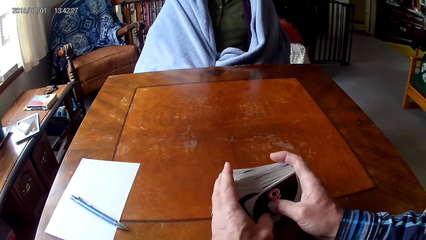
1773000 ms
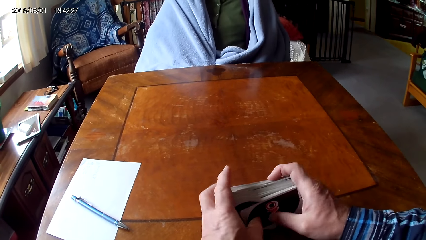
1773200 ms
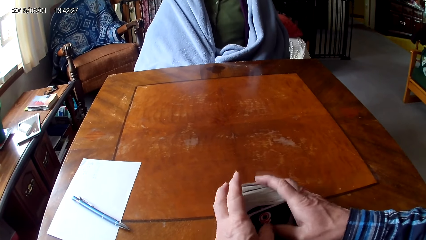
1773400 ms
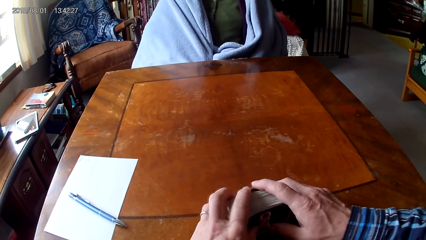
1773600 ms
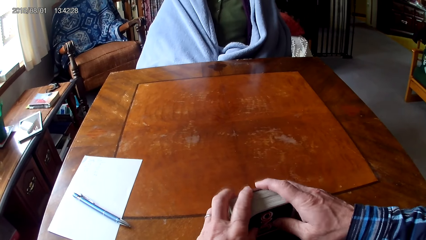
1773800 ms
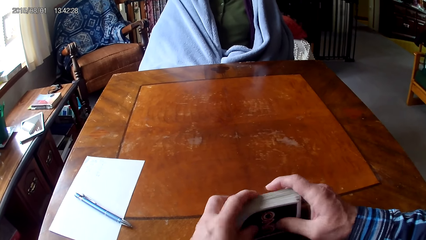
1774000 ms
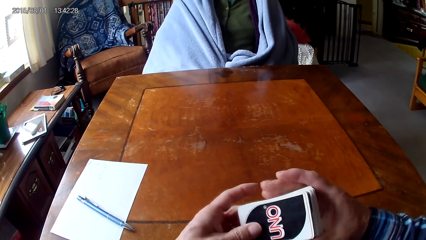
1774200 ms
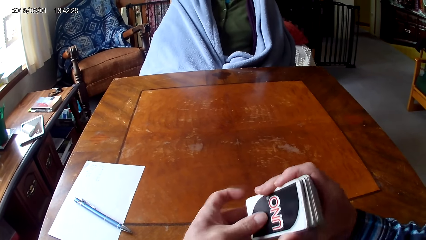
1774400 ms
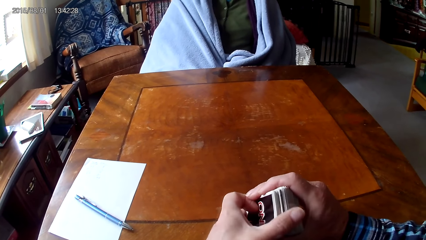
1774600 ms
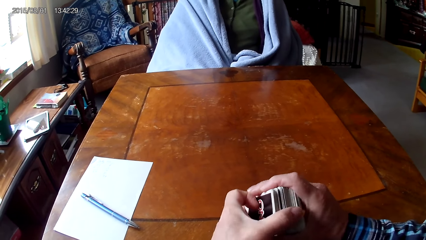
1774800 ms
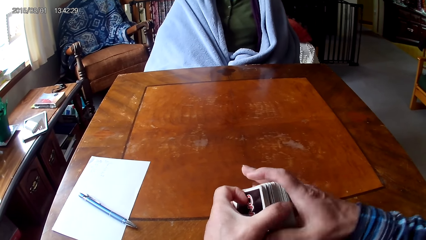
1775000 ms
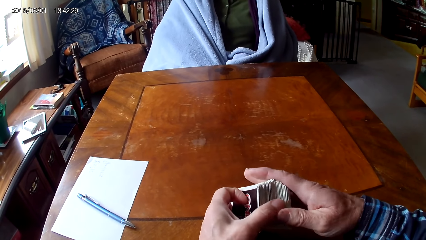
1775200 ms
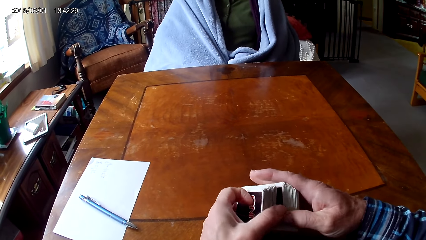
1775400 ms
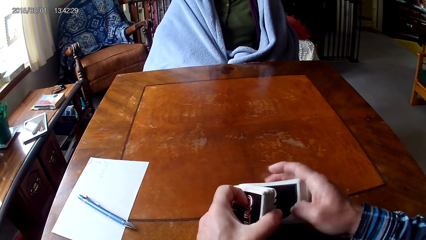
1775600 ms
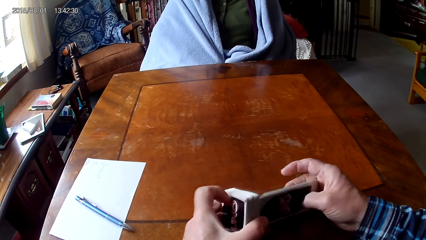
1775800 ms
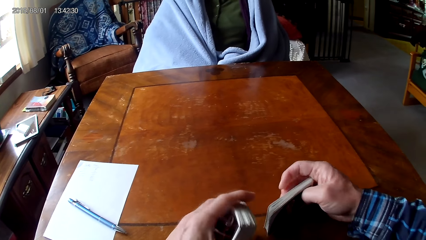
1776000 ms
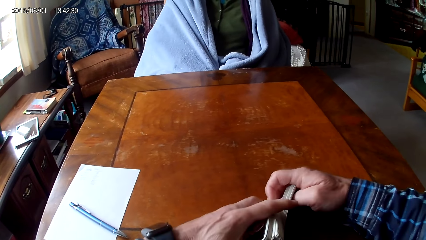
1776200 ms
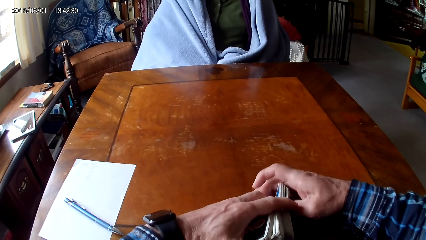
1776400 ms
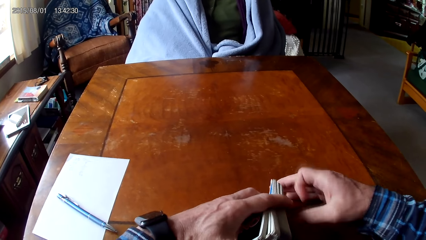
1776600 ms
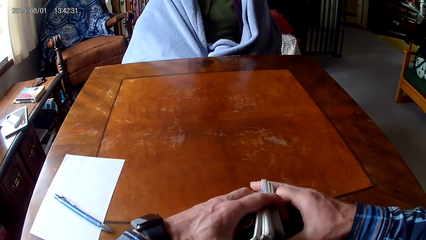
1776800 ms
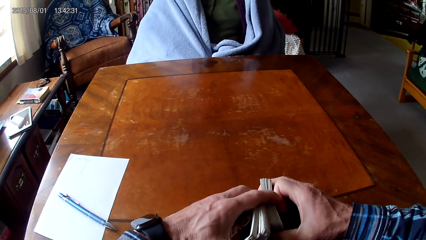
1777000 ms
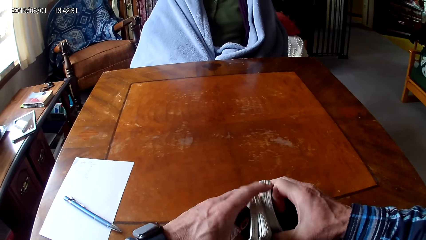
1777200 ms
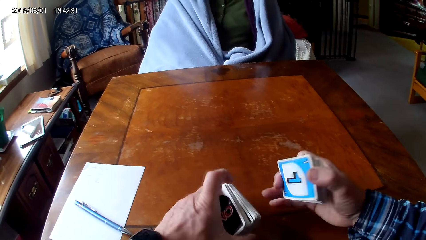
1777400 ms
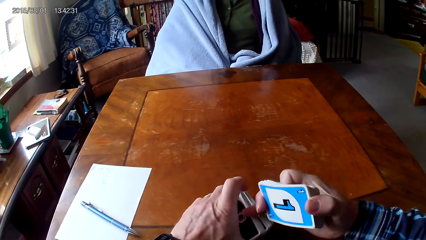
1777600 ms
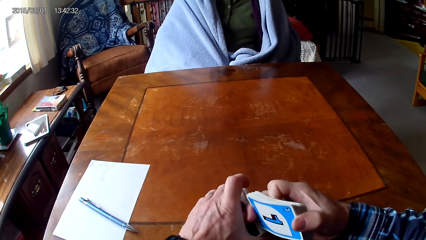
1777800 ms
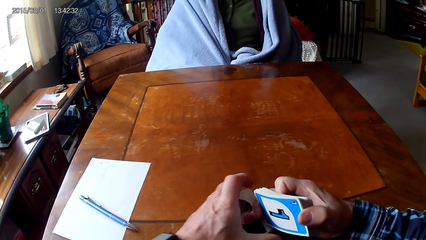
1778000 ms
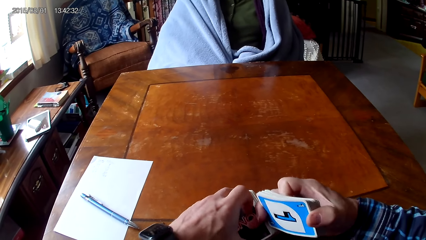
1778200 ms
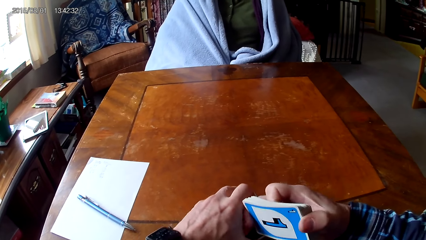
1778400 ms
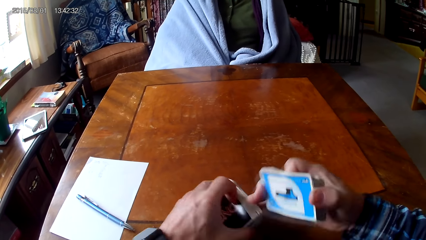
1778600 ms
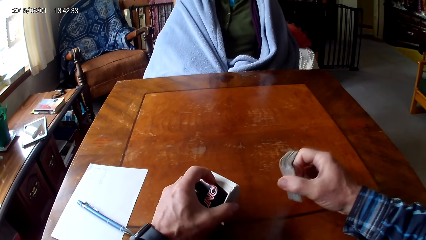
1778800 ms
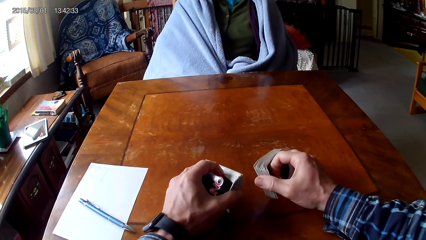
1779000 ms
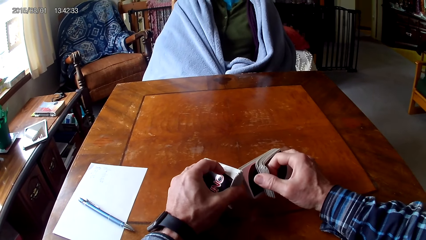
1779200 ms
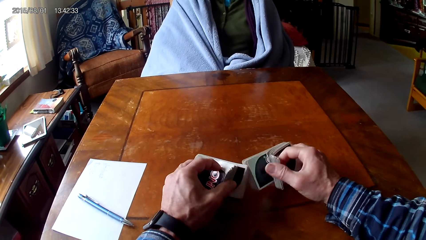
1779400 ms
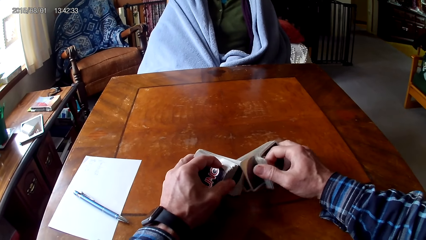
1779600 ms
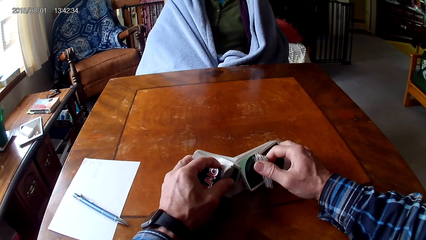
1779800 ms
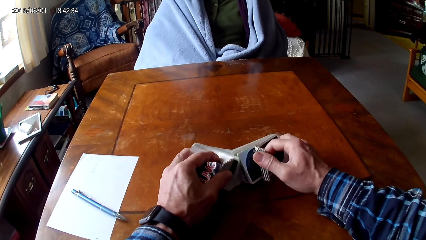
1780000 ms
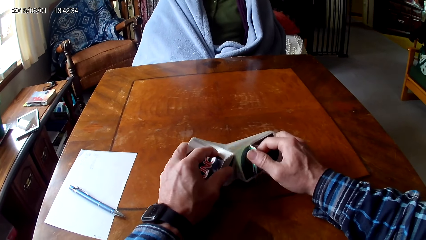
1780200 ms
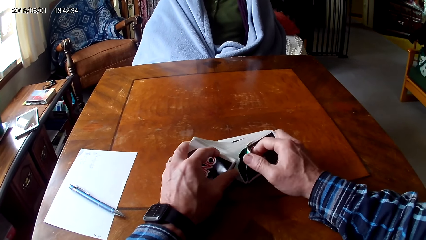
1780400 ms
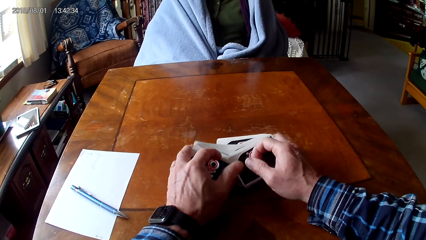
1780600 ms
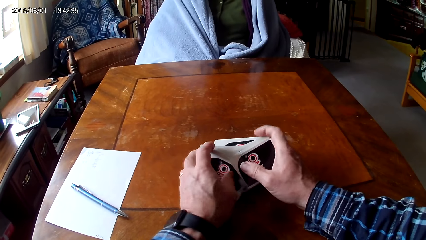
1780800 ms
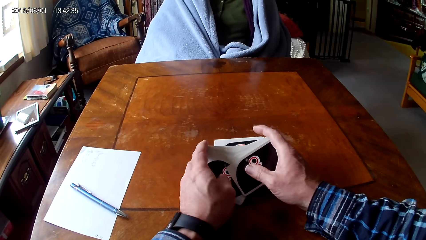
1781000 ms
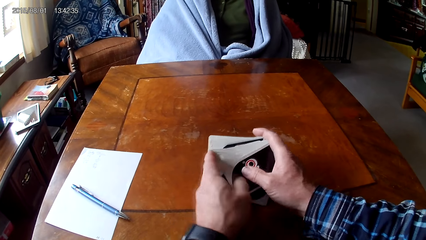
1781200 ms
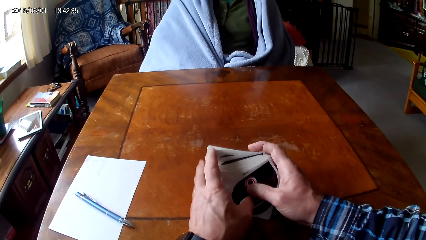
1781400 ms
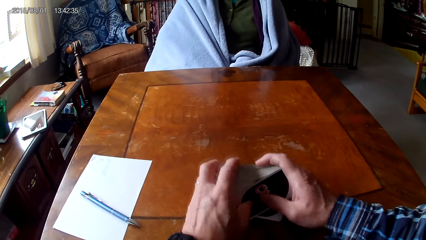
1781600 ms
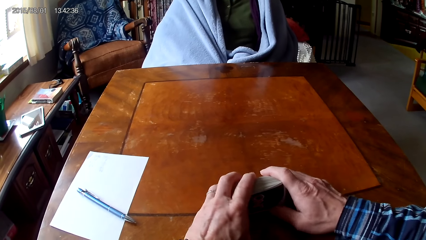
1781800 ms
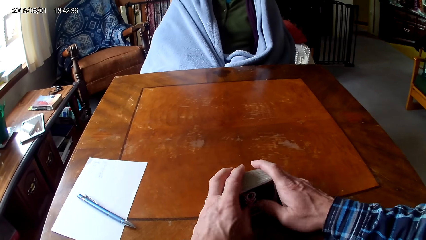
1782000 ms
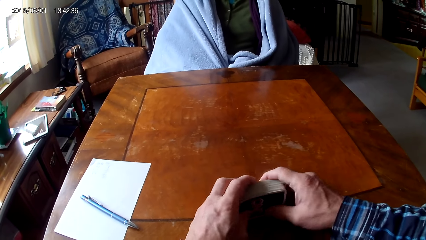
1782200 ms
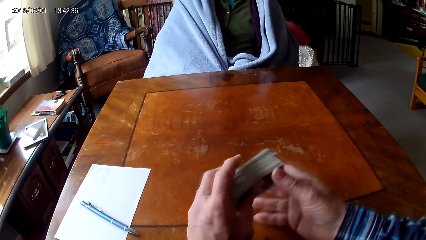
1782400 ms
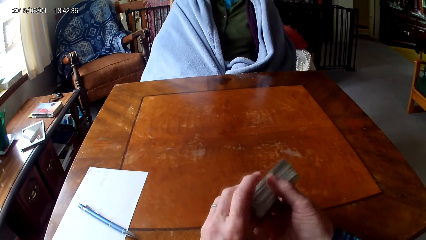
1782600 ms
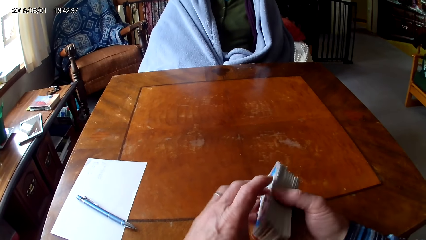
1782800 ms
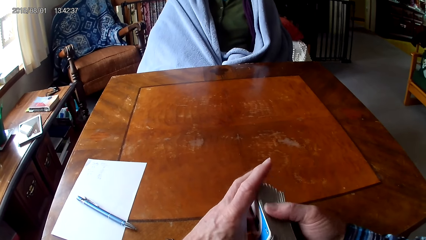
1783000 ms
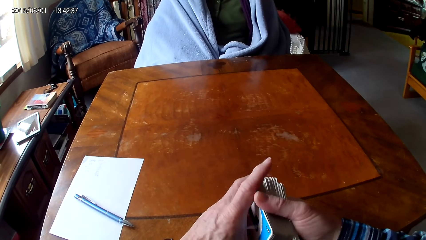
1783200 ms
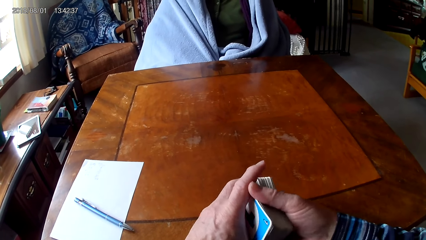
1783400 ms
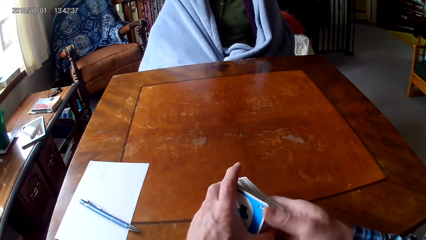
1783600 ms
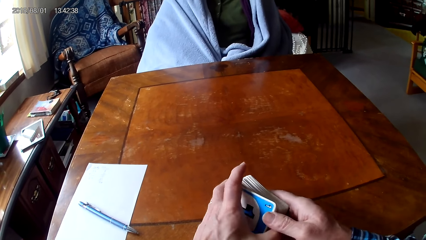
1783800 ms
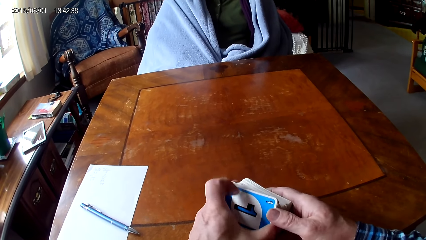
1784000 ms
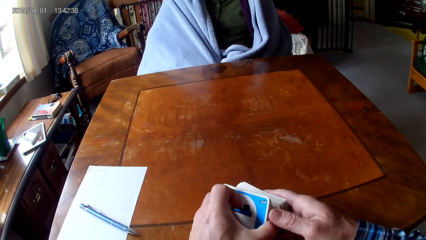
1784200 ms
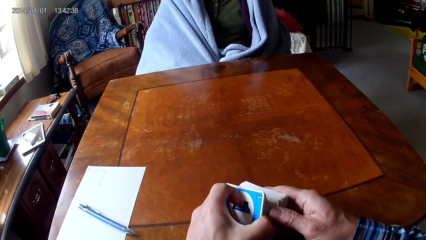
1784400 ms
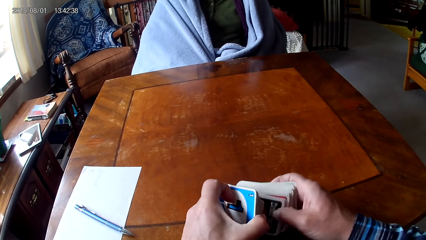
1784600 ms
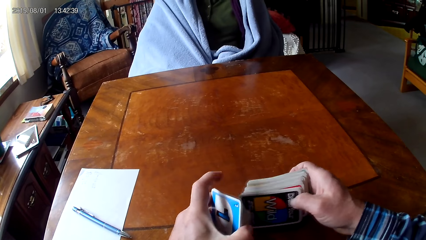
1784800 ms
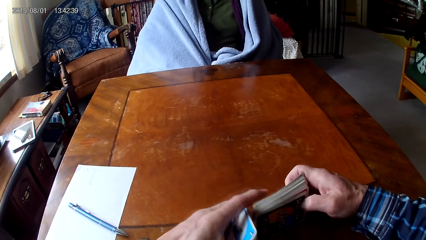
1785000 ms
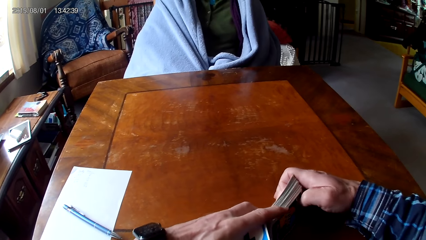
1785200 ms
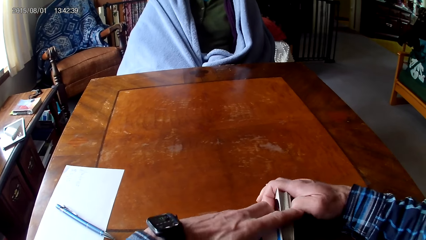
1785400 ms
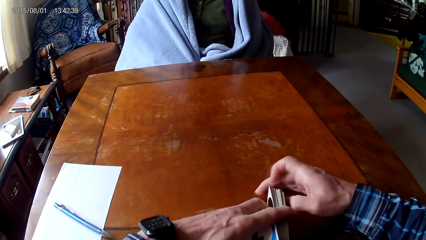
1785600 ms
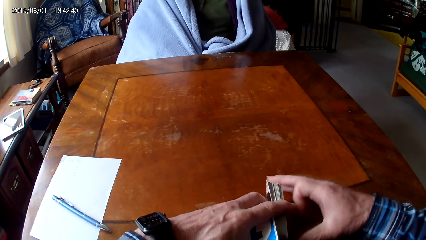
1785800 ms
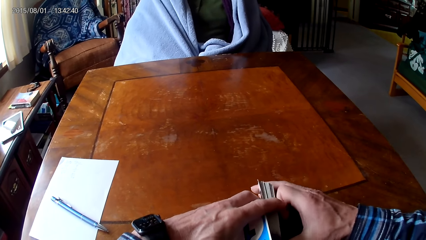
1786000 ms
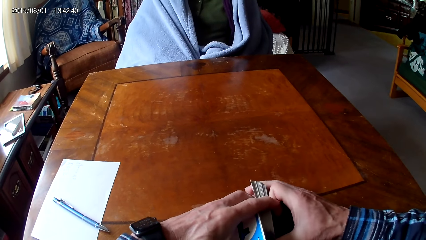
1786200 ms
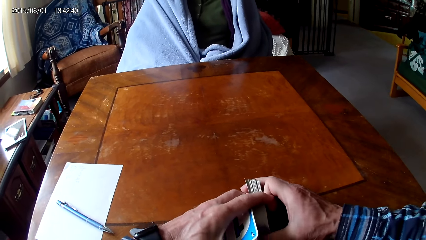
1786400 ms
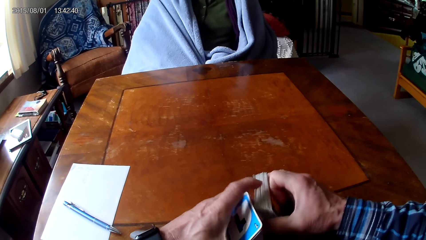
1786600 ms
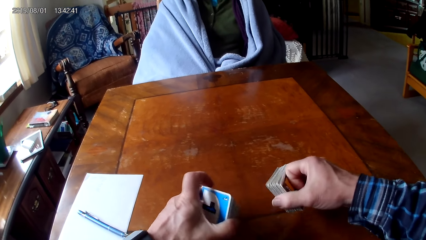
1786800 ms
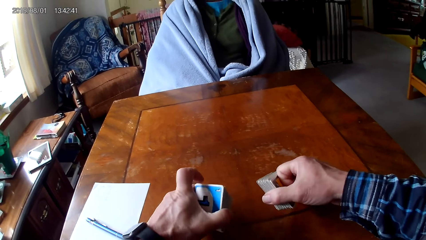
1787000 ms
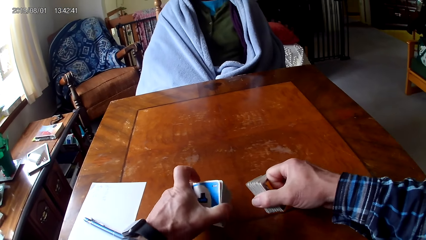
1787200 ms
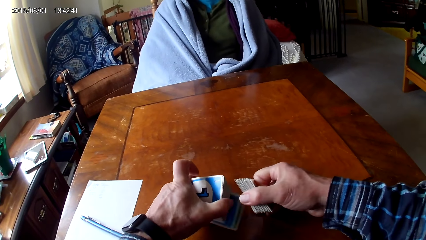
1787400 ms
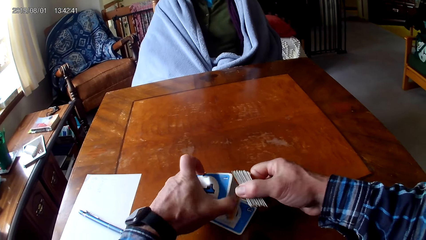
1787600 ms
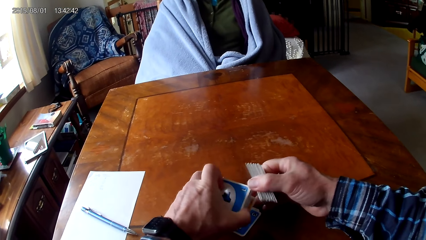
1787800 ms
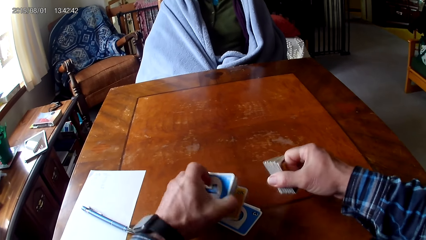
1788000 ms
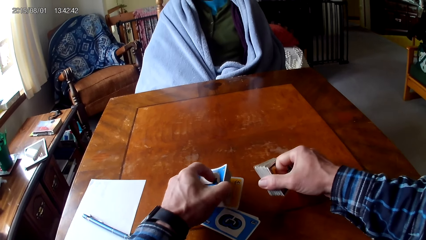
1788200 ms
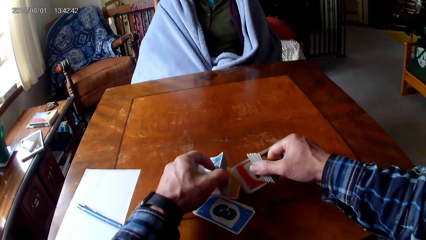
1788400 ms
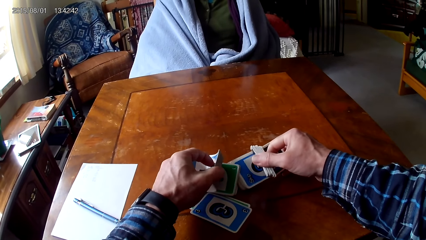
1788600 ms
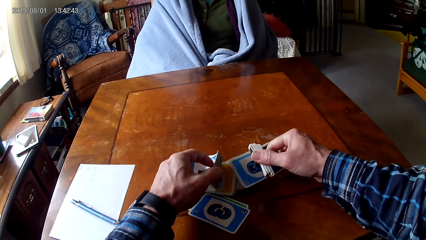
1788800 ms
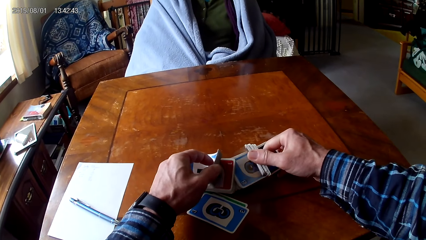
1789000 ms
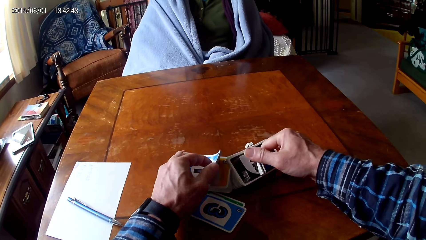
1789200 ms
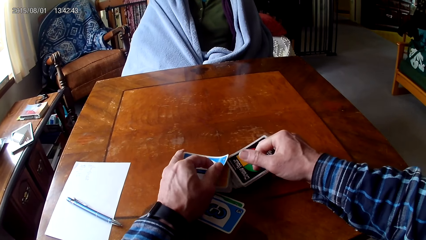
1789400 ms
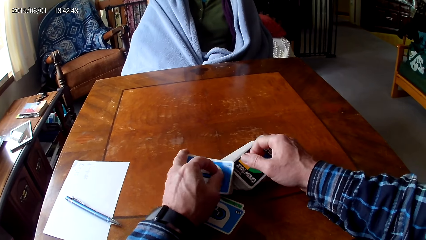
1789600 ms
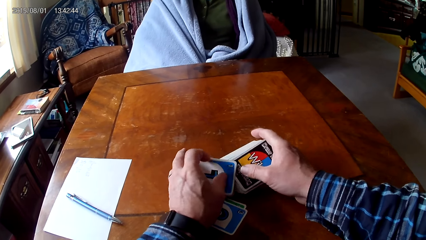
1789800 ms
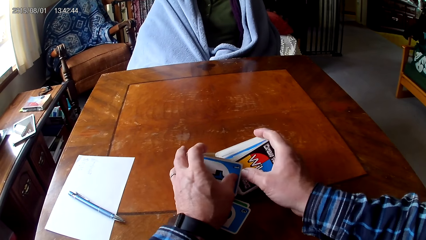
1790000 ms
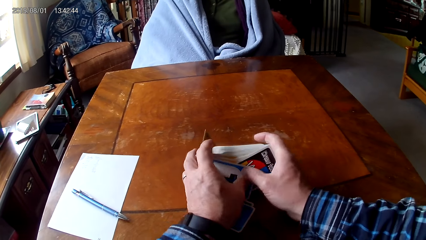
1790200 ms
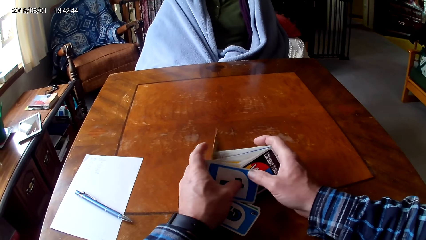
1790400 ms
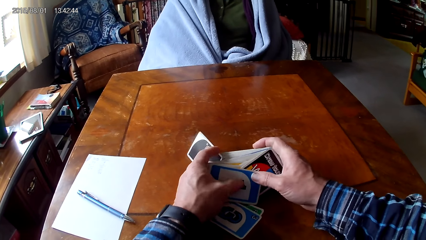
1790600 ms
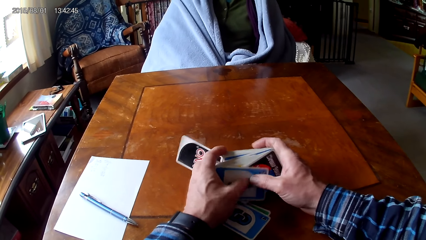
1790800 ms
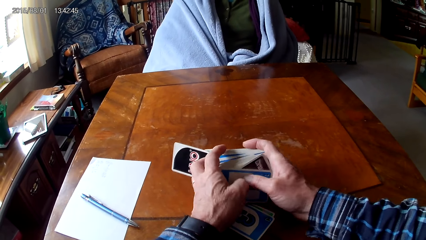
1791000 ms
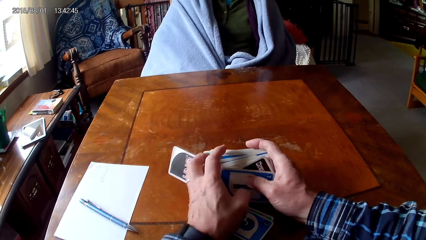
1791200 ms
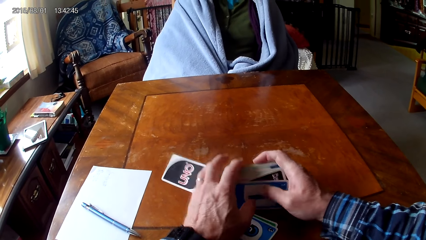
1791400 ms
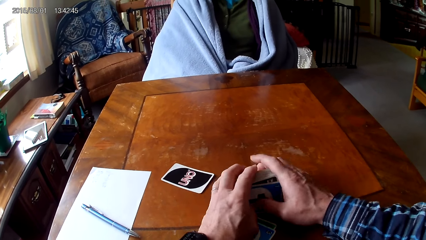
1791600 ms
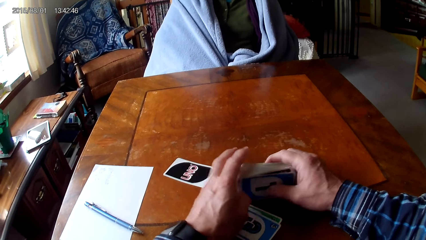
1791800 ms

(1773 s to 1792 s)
The camera wearer puts cards together. They pick the cards with hands. They separate the cards with hands. They sort the cards on a table with hands. They put the cards together. They separate the cards with hands. They sort the cards on the table with hands. They put the cards together.
